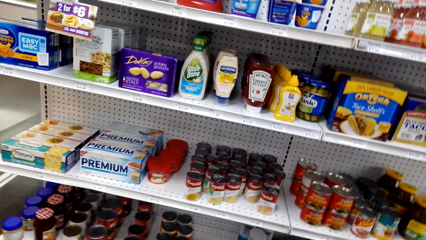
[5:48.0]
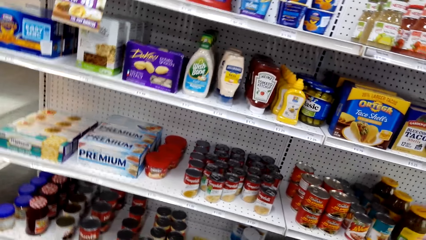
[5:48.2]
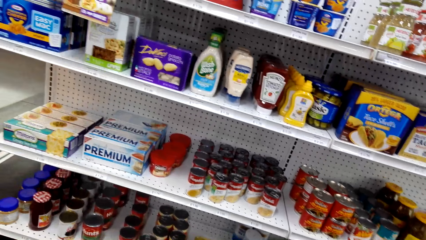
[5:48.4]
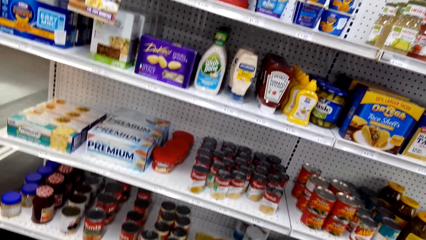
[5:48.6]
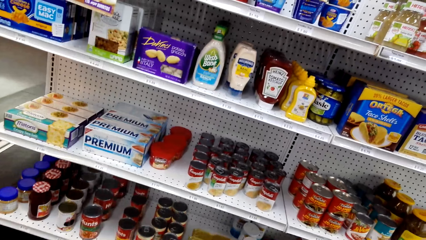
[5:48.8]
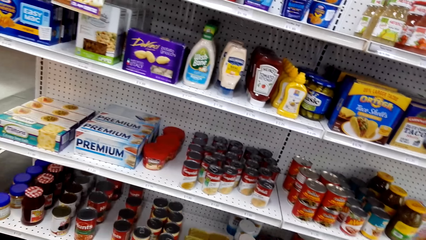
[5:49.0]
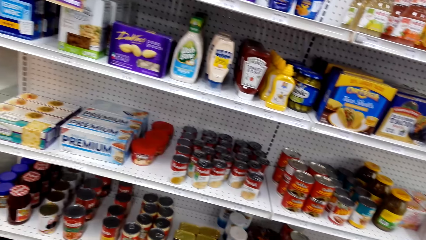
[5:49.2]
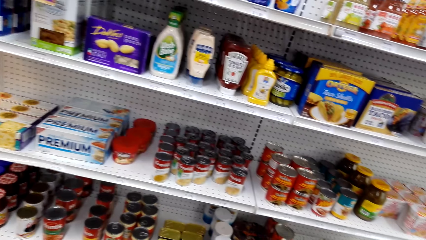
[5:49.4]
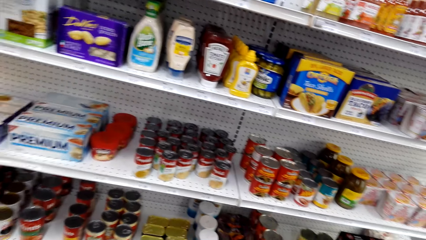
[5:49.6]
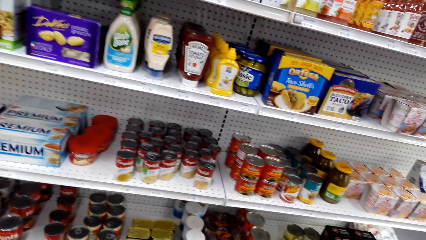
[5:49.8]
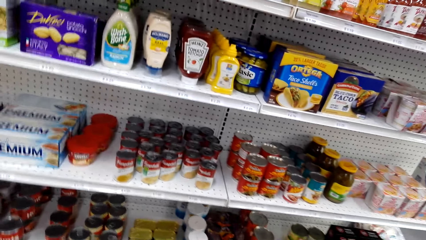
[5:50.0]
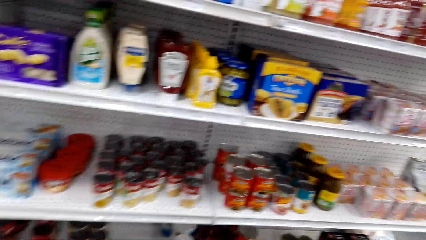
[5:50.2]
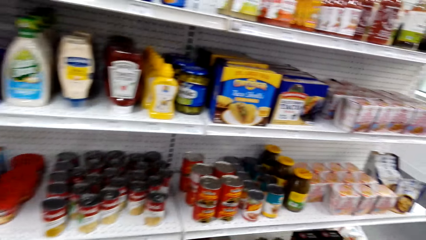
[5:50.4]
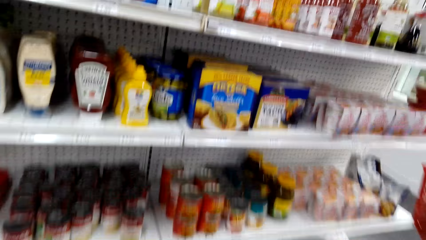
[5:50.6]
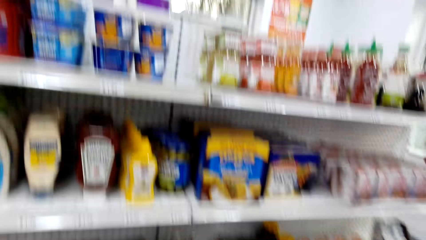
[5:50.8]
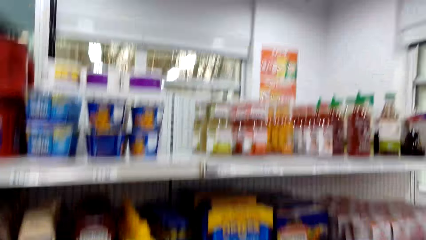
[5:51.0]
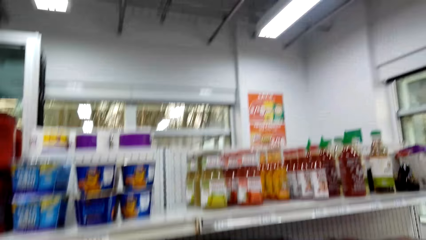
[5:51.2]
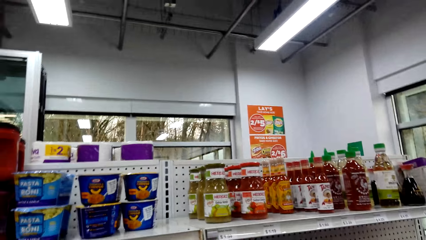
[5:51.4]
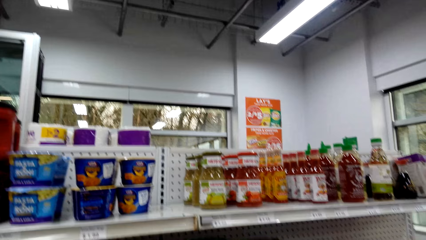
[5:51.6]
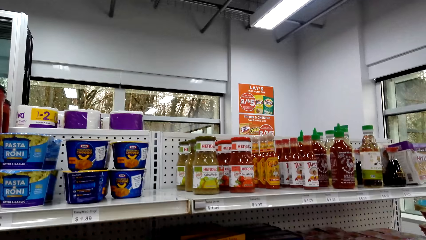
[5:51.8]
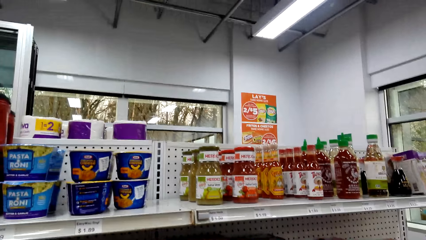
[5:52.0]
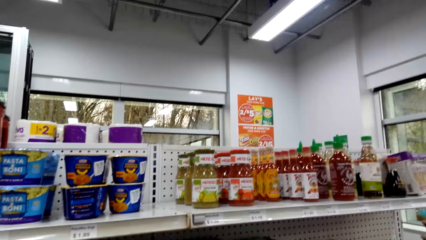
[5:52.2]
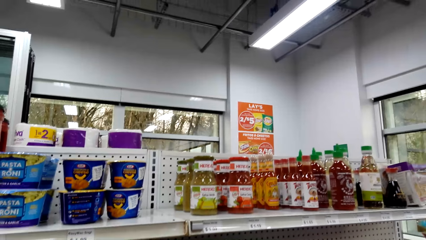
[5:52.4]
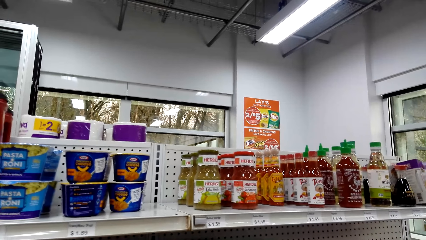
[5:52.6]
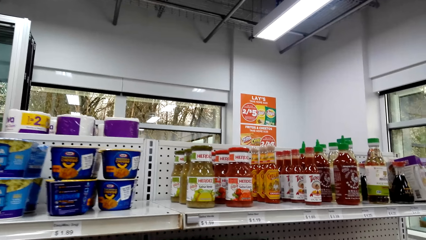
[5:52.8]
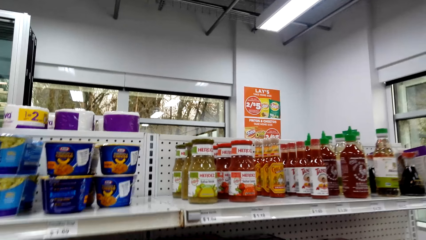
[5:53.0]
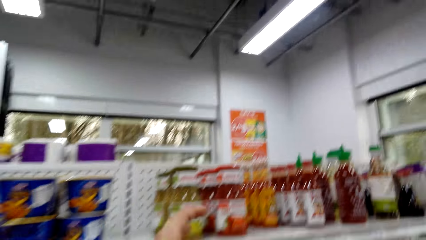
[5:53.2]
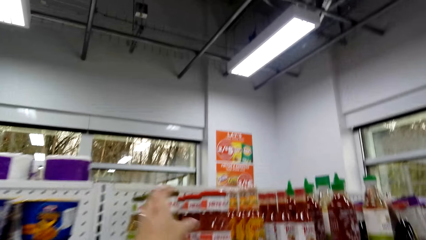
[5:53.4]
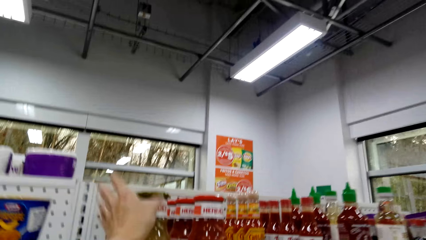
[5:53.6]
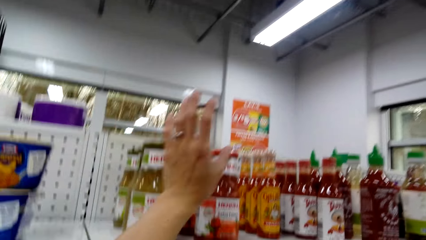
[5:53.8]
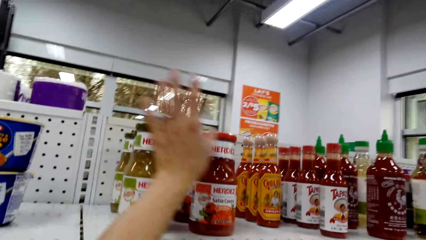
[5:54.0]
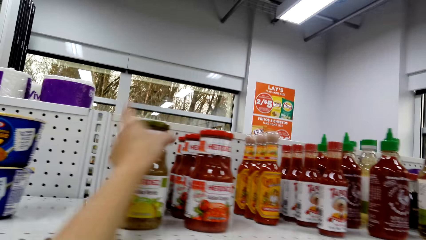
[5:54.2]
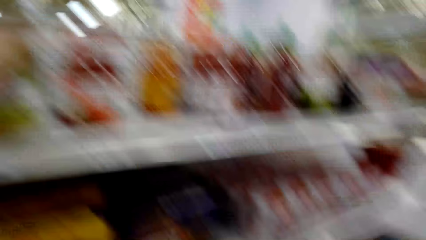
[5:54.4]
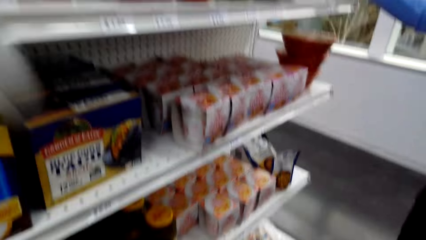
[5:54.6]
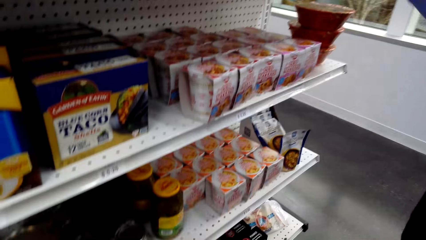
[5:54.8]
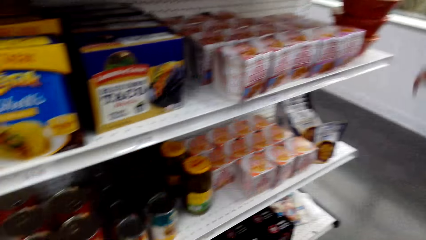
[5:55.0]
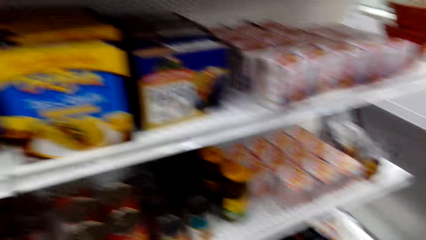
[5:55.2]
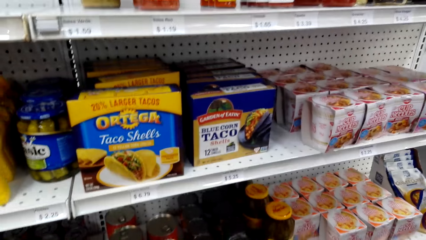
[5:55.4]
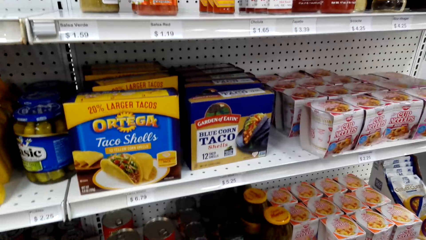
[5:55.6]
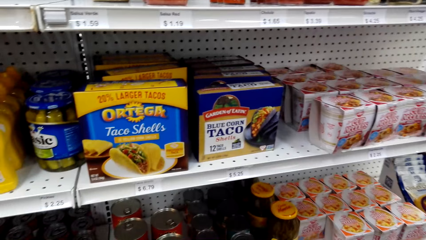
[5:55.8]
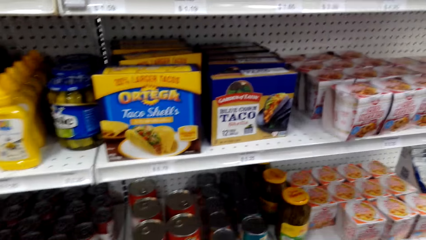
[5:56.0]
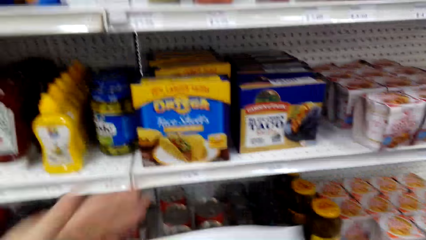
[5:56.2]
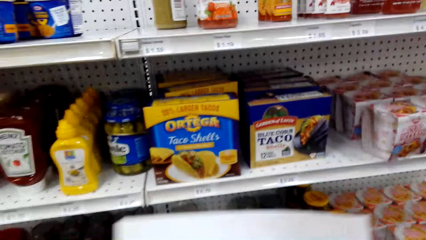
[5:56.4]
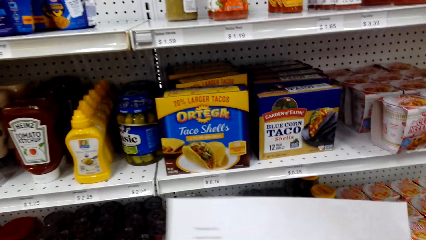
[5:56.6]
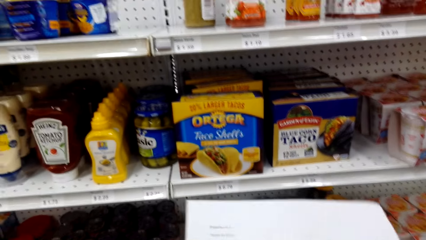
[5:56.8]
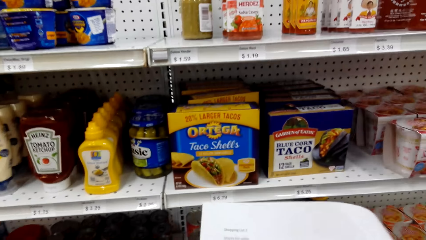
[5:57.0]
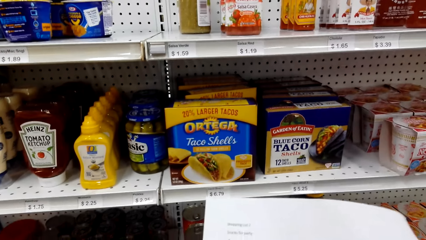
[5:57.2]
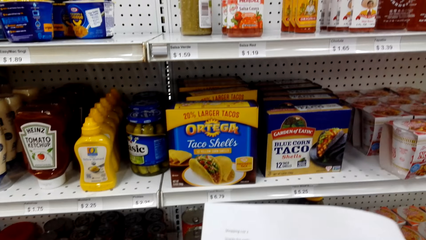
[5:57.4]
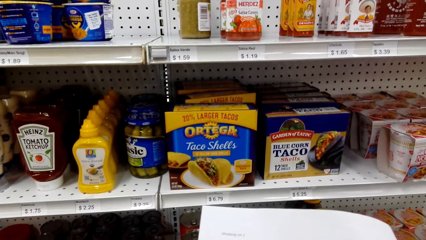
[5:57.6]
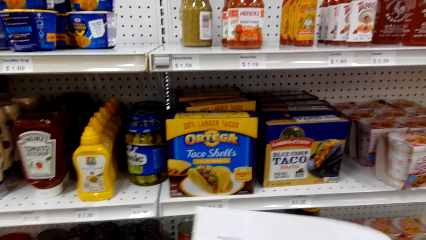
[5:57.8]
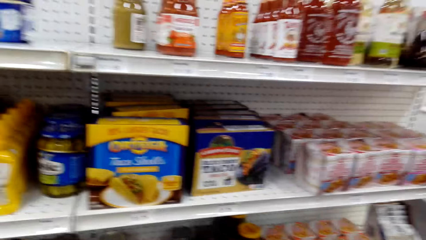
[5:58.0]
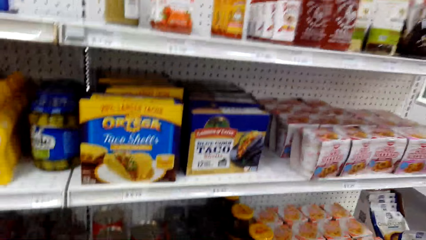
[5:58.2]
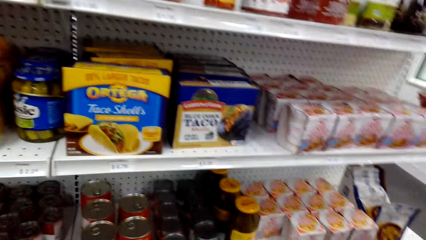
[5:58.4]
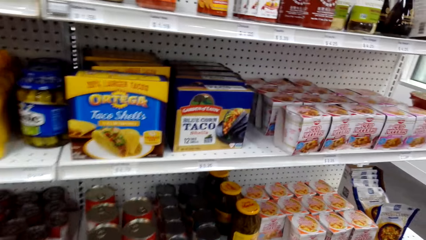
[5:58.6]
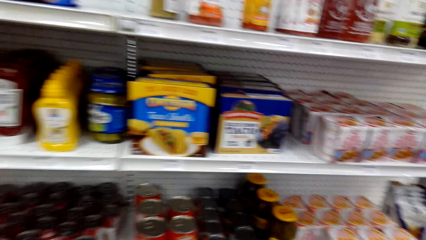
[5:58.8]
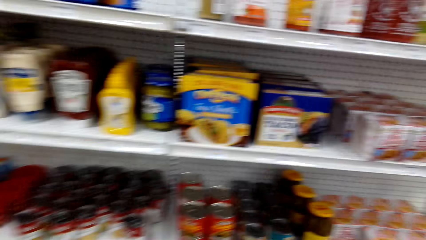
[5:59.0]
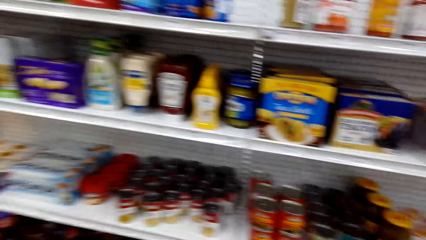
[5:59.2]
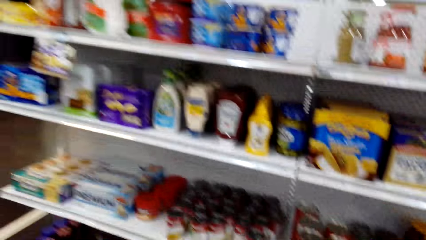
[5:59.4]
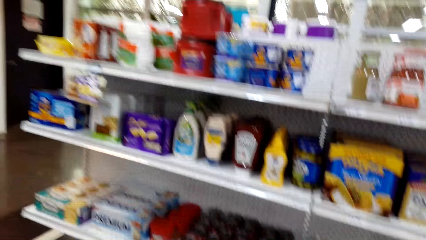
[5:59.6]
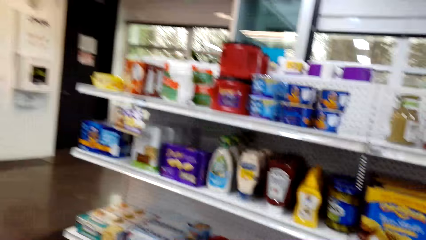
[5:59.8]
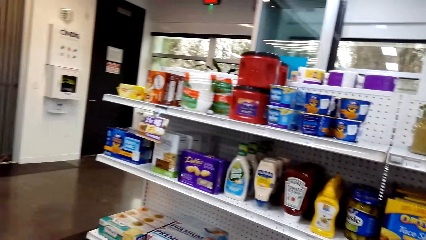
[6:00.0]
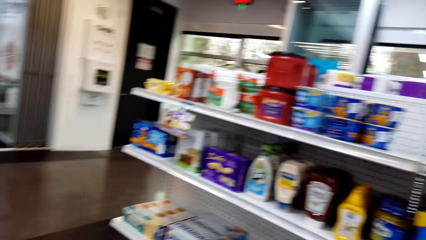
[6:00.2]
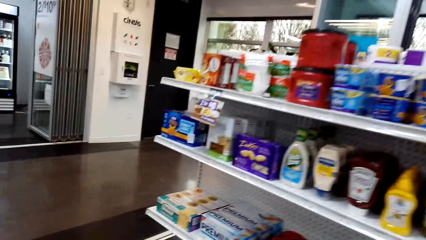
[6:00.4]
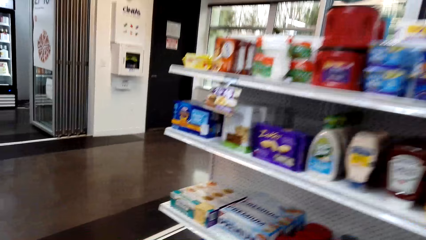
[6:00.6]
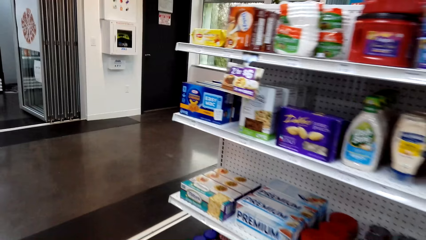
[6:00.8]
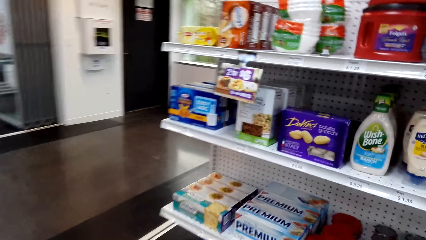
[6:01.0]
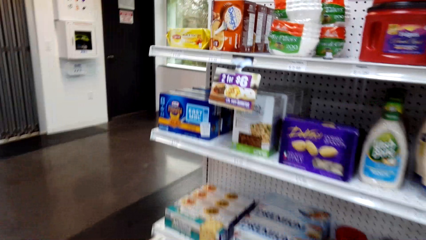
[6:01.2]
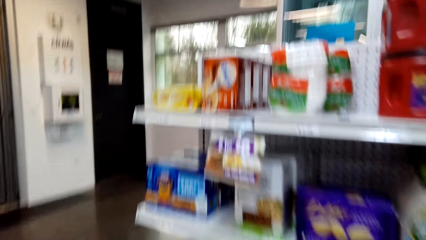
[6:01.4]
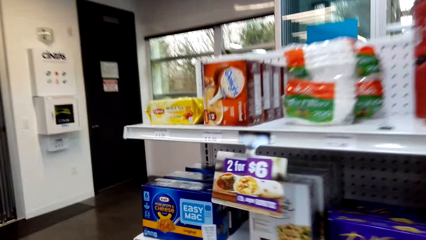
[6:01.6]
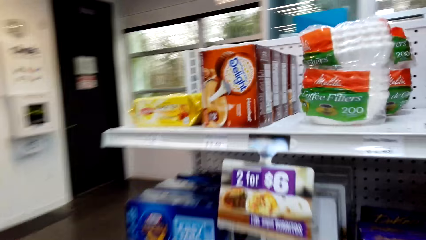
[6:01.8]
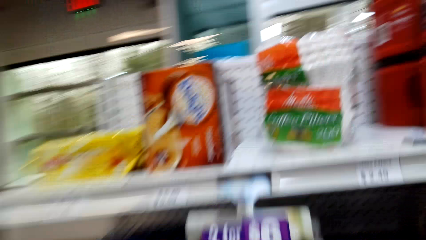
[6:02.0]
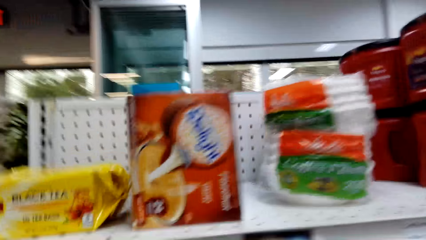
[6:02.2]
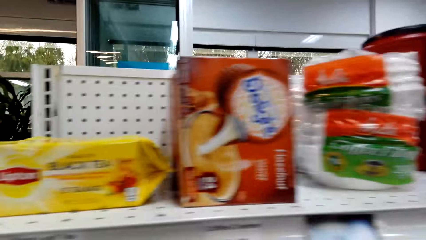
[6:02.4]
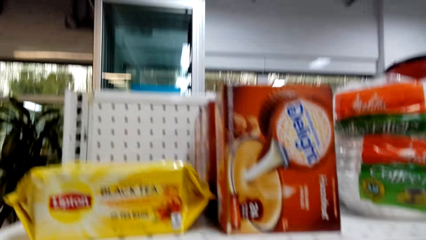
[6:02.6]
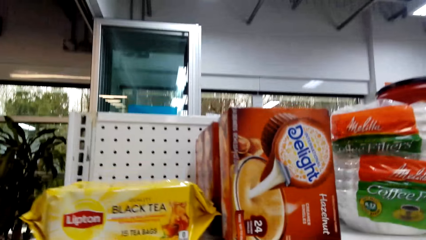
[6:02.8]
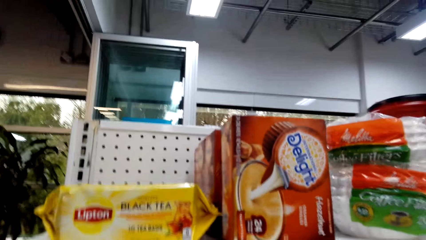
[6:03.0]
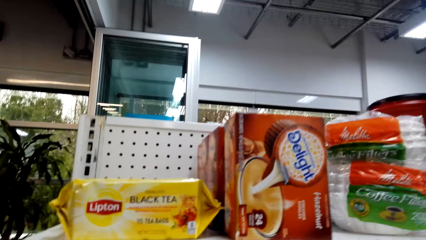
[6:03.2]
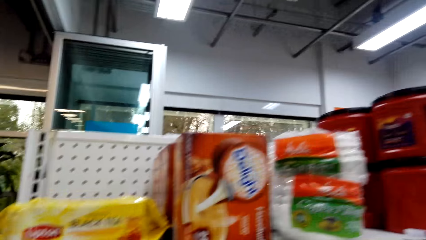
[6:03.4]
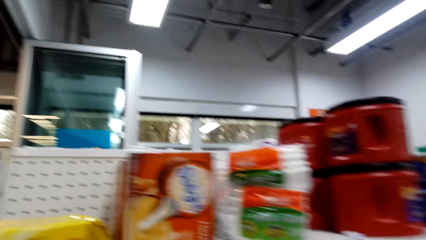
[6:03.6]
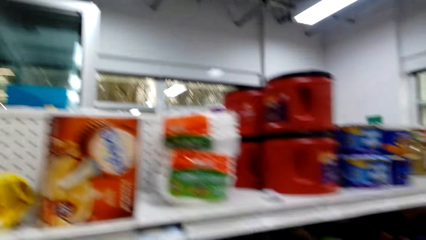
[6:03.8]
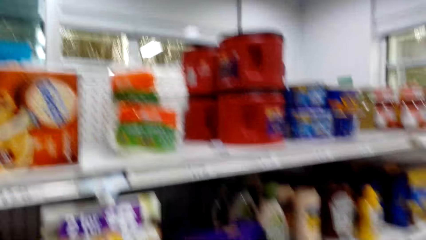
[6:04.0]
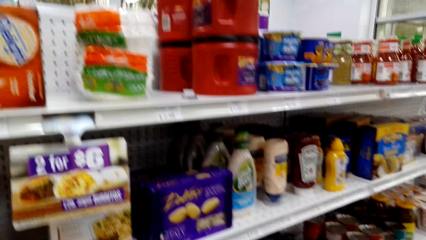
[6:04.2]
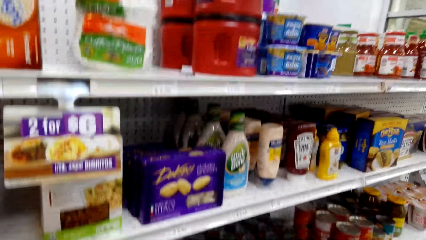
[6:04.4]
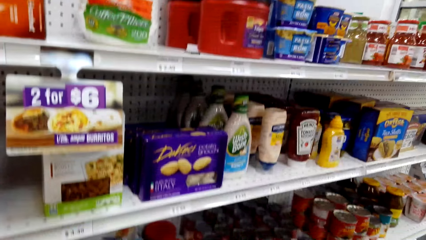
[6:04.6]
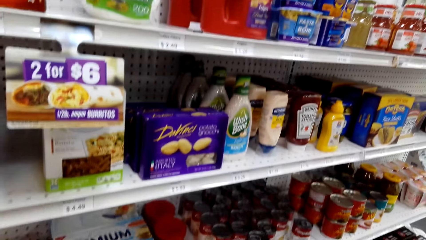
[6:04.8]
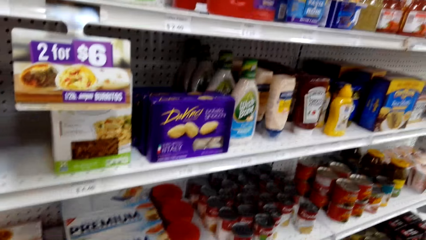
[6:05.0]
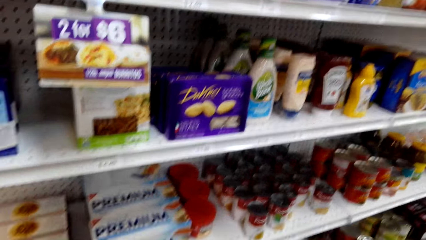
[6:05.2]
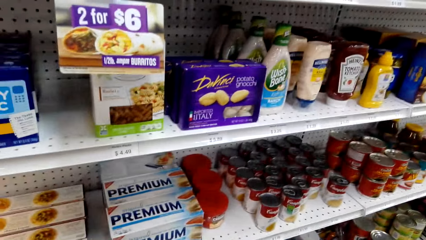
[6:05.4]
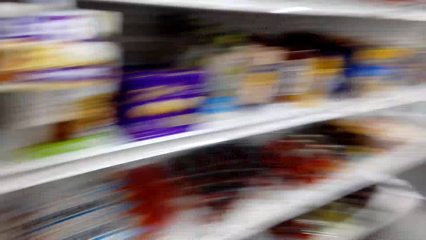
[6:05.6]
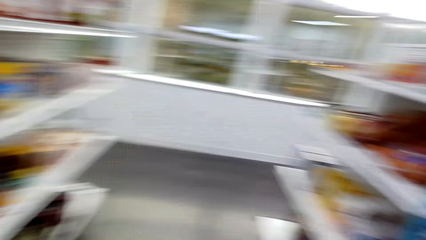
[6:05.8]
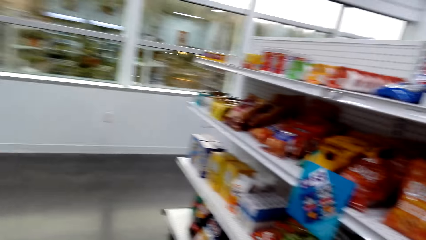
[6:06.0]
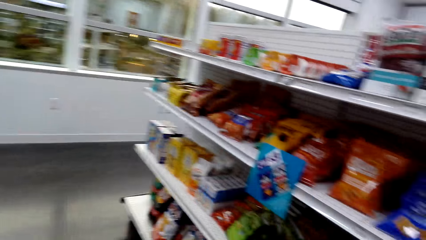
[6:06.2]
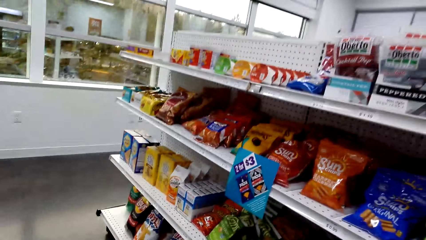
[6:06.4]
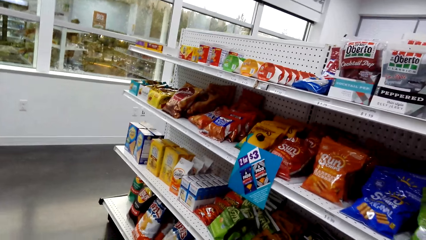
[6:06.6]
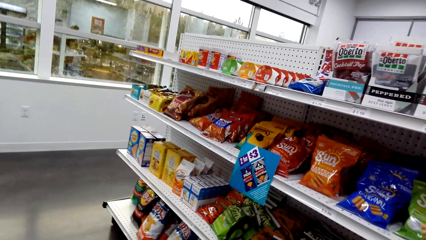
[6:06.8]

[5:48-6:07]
The camera wearer looks around the supermarket. A woman picks up the sauce. The woman drops the sauce in the basket. The woman holds the record paper. The camera wearer walks with the woman around the supermarket.
